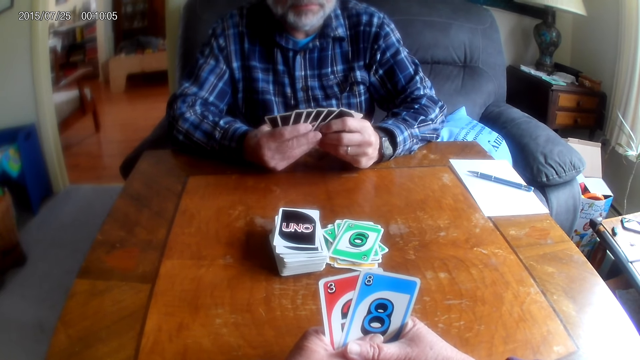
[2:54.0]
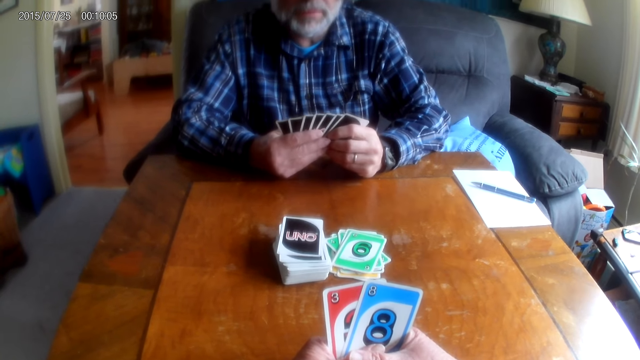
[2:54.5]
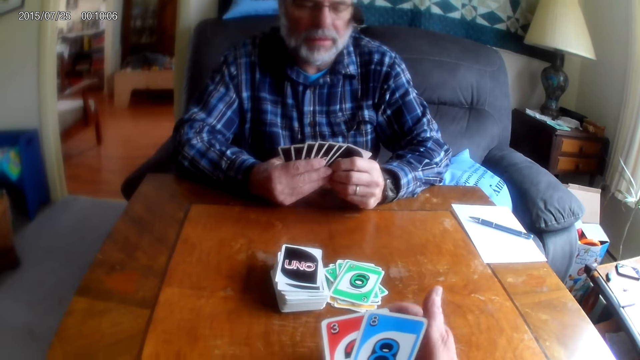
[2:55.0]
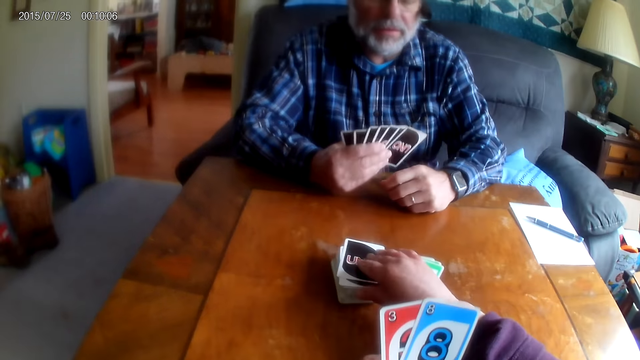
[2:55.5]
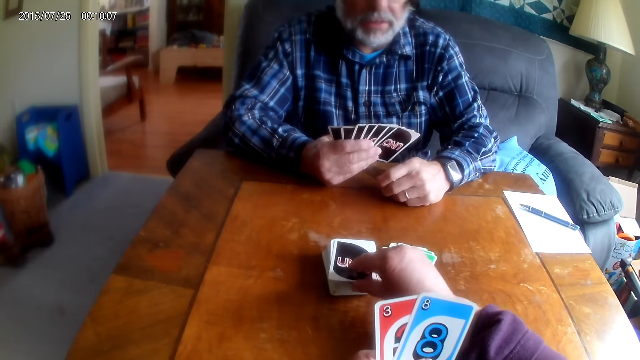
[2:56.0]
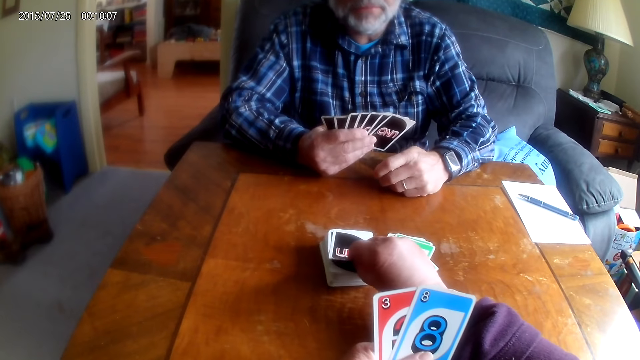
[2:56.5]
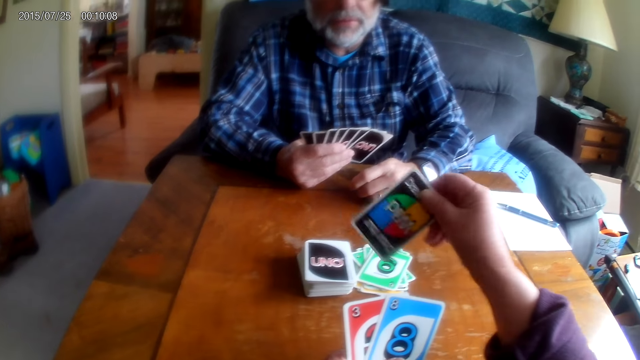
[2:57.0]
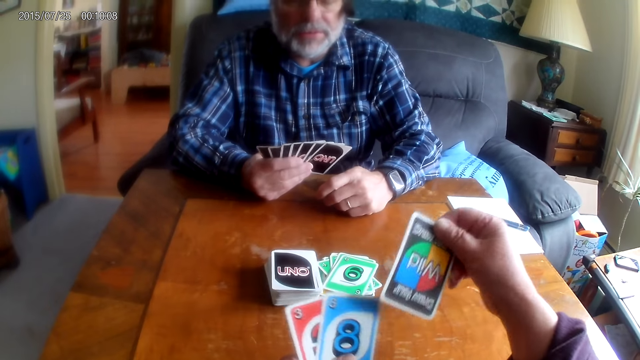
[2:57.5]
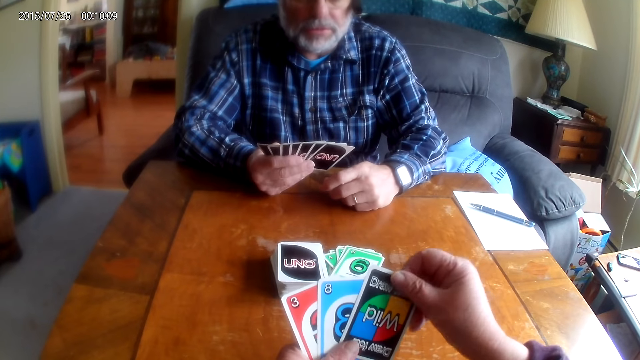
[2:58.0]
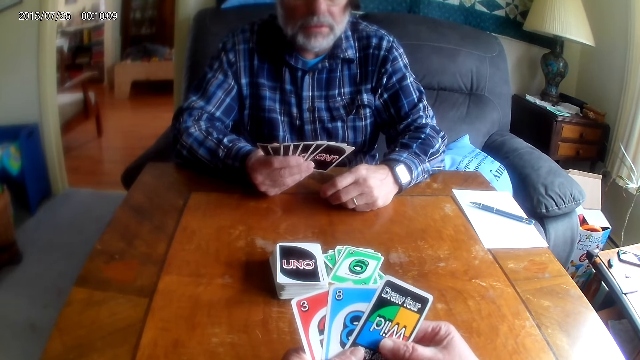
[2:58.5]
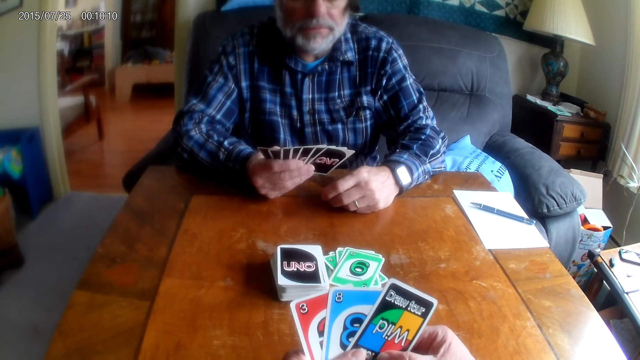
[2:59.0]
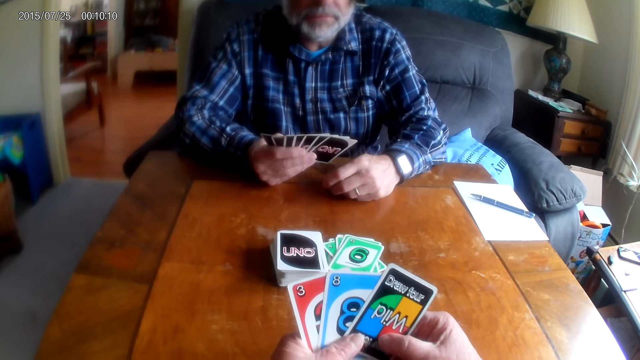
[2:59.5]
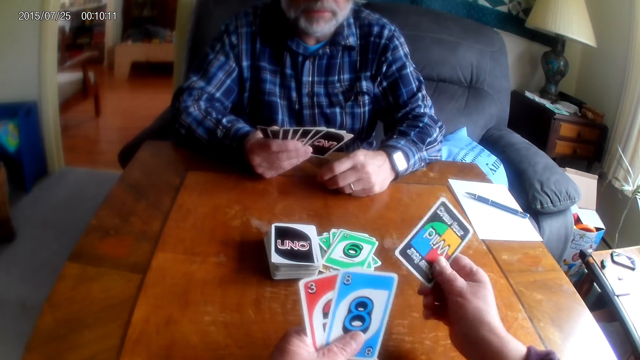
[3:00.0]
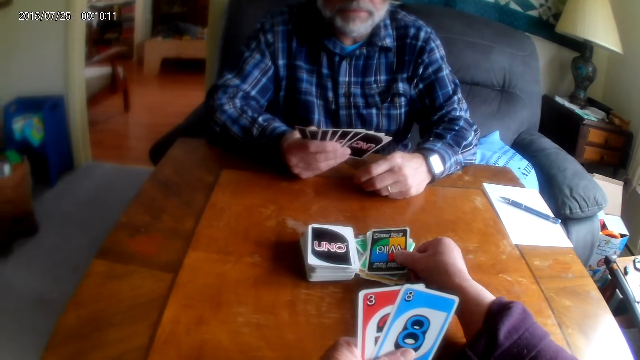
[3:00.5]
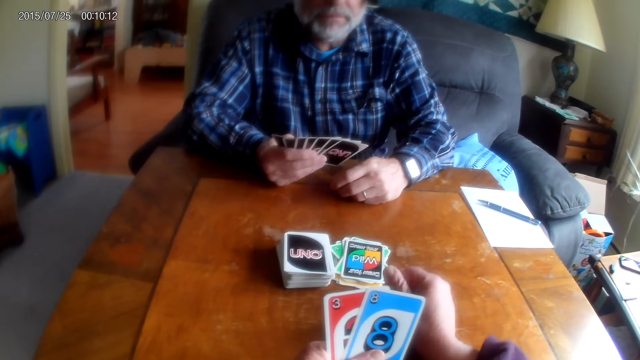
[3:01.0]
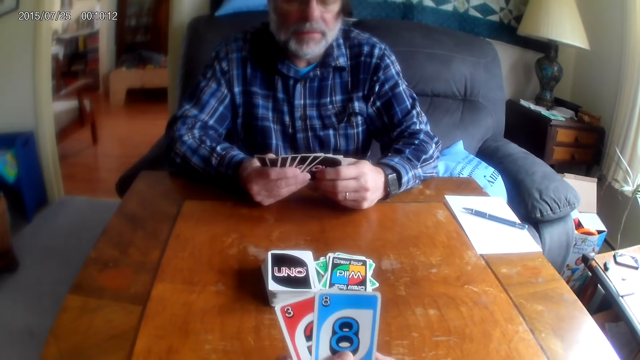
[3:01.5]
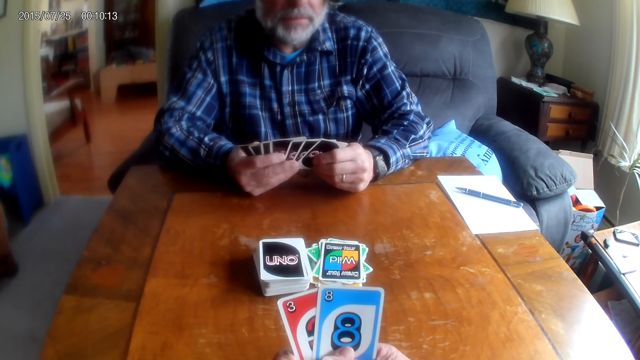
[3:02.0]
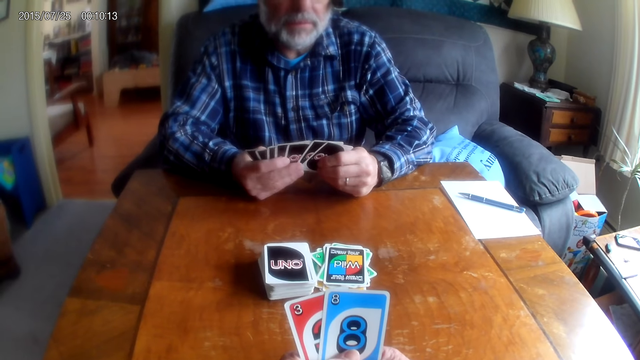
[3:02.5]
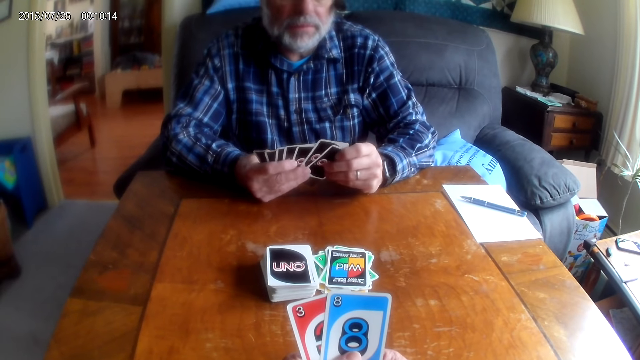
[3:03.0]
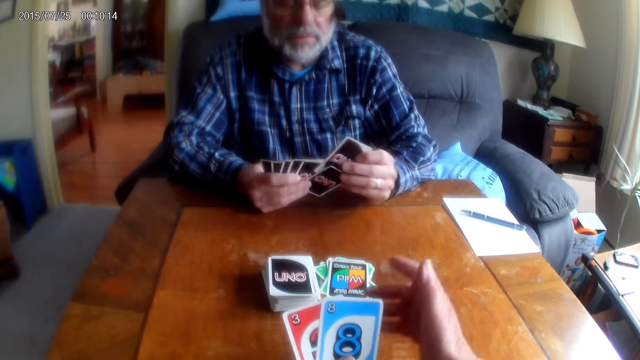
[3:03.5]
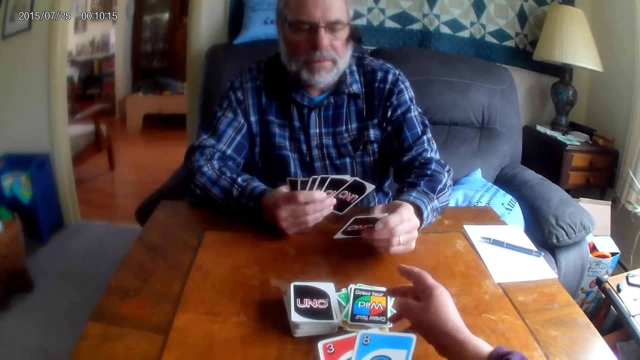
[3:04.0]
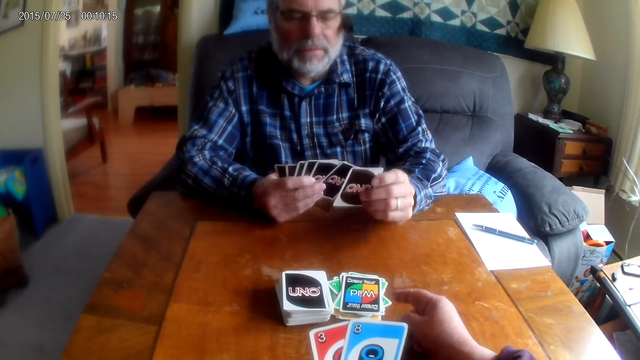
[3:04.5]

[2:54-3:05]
The camera wearer picks a card. They put the card on the table.

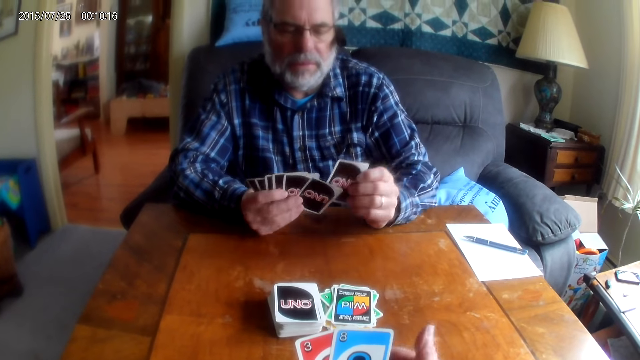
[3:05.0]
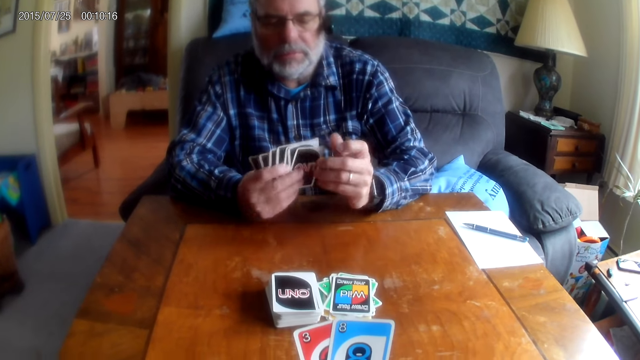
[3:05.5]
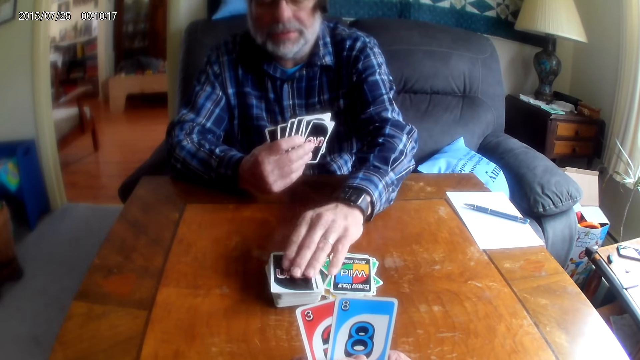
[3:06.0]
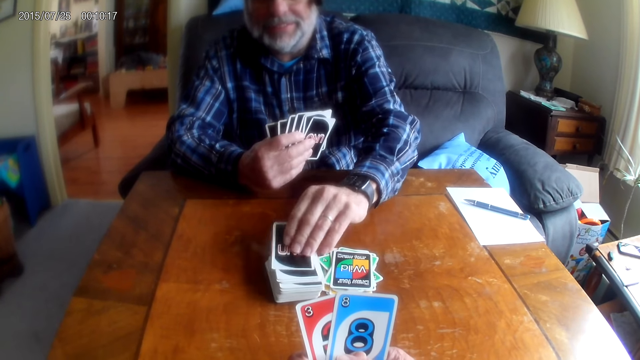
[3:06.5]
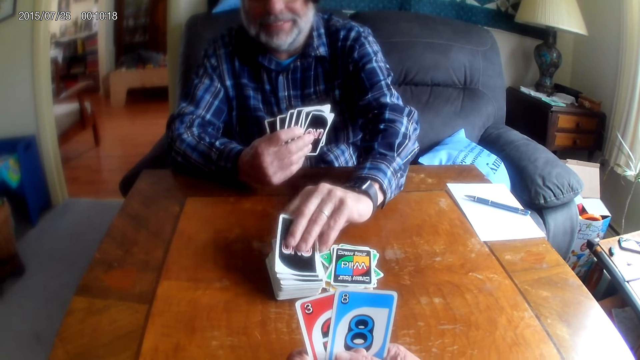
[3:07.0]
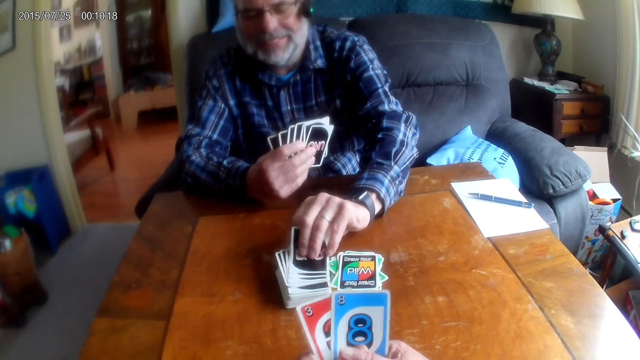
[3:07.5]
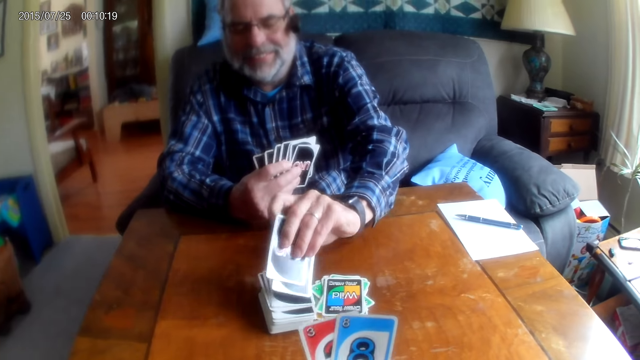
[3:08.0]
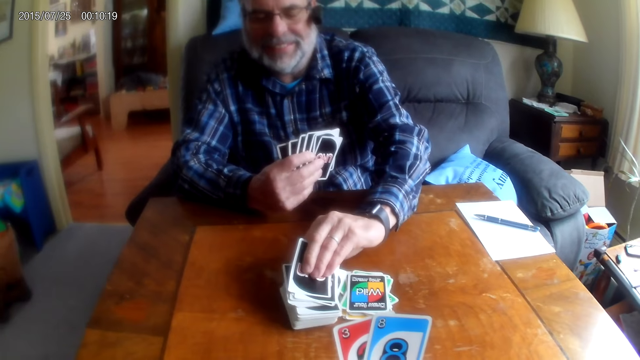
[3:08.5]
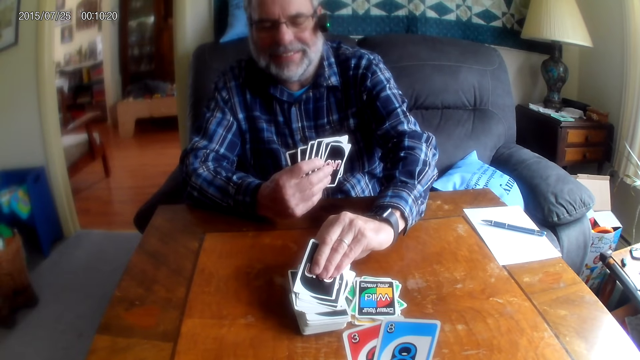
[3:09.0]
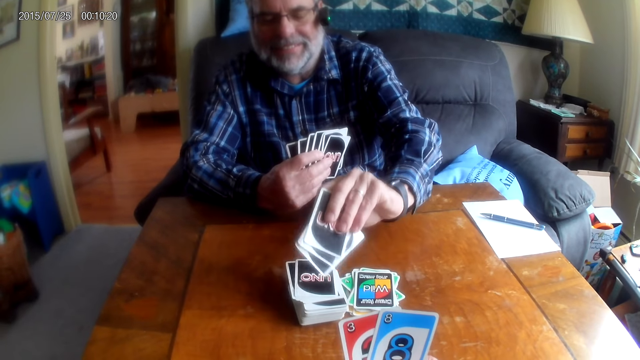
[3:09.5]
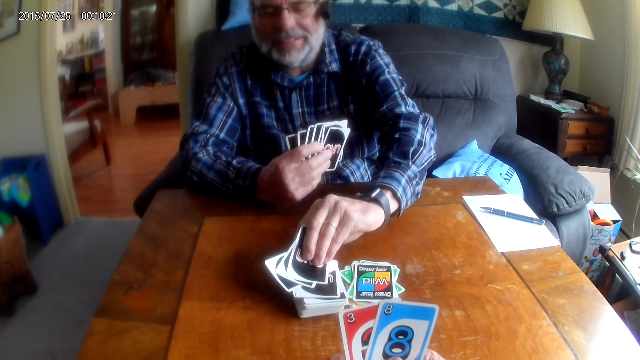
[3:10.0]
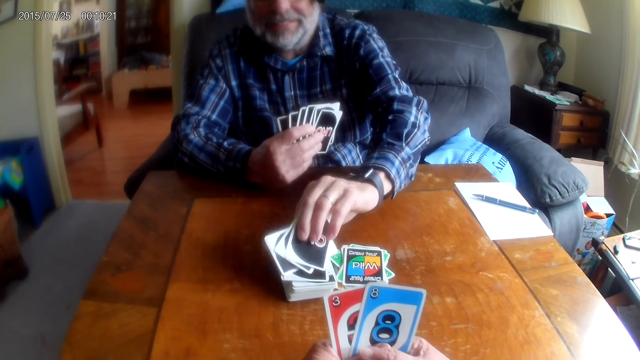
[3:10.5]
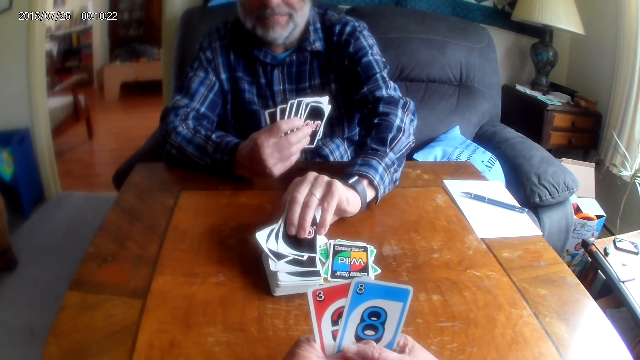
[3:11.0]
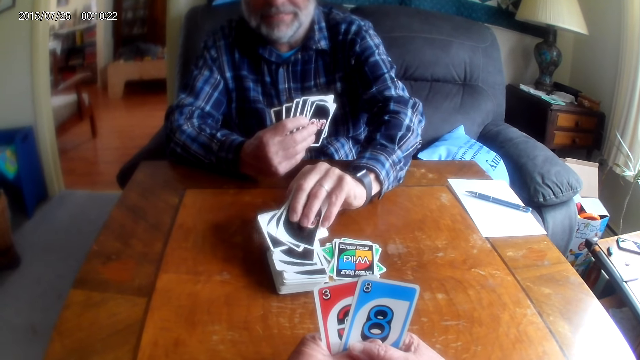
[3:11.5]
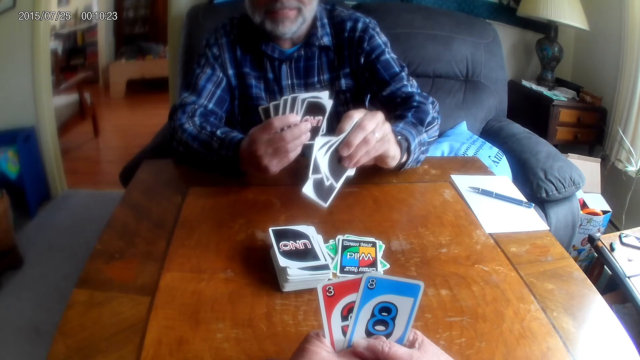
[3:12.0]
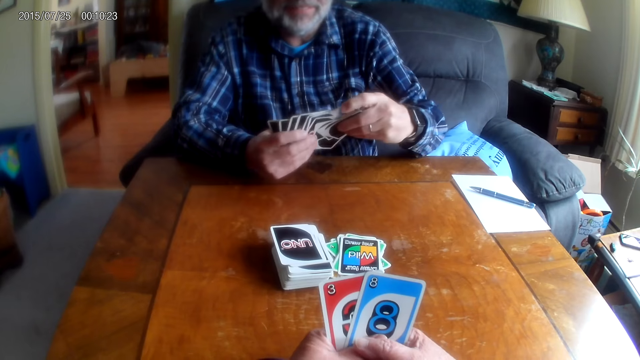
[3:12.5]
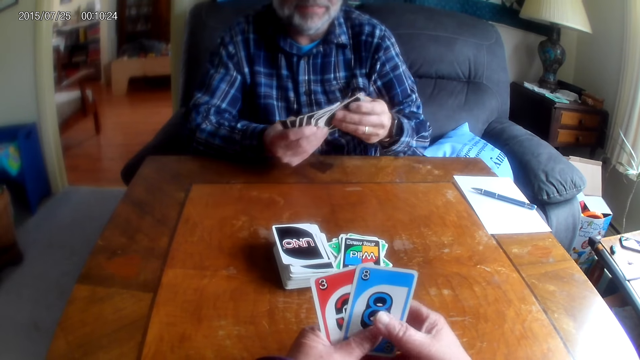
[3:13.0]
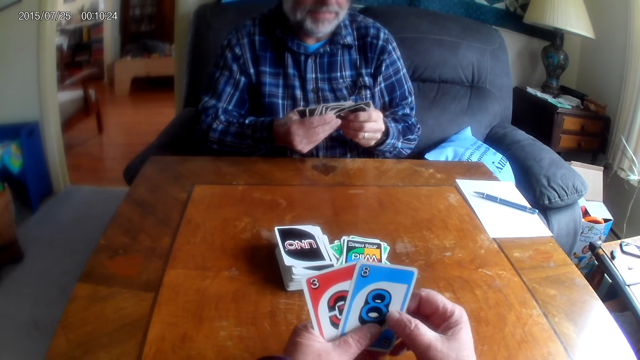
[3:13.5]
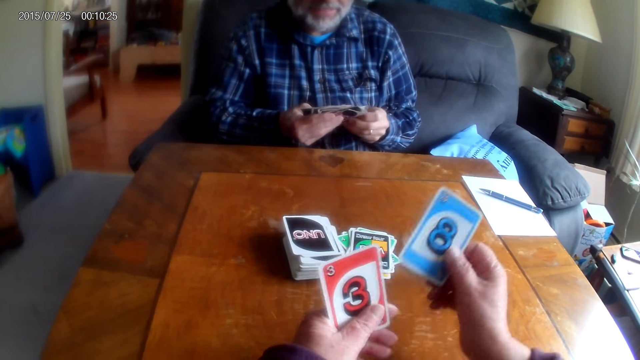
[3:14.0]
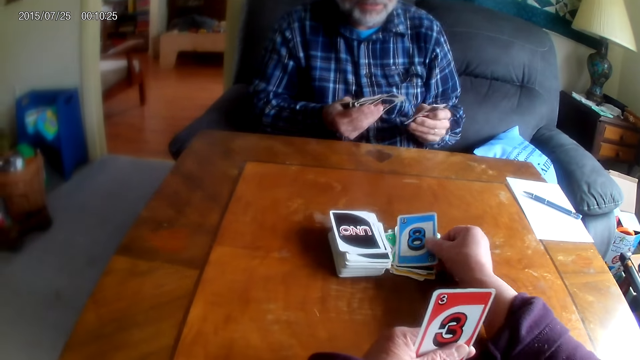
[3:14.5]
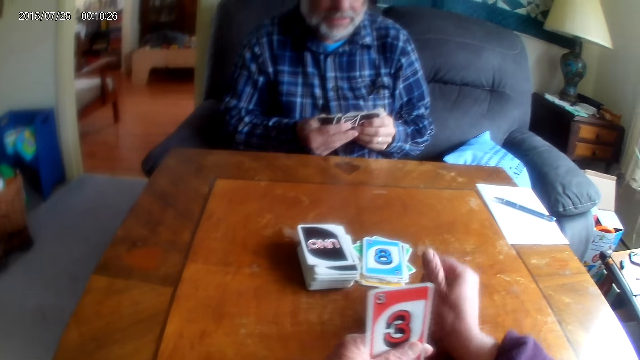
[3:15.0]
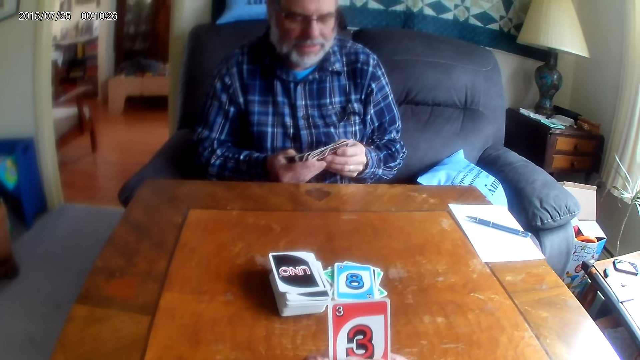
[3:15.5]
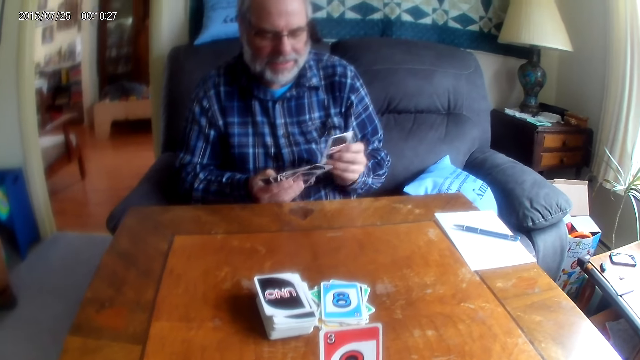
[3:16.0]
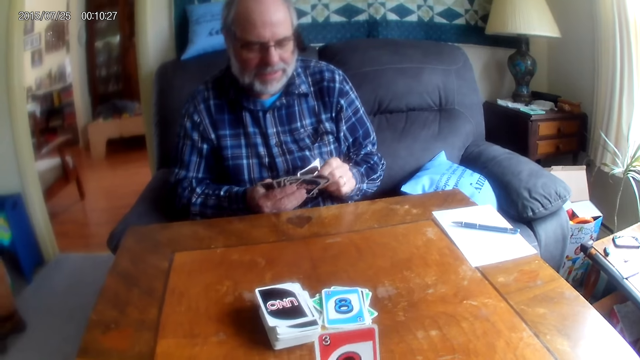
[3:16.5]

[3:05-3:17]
A man picks the cards. The man picks the cards. The camera wearer puts a card on the table.
